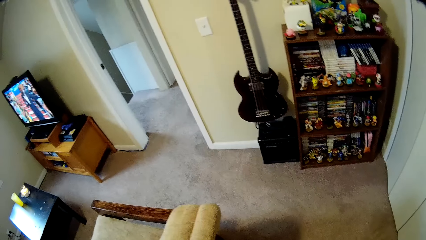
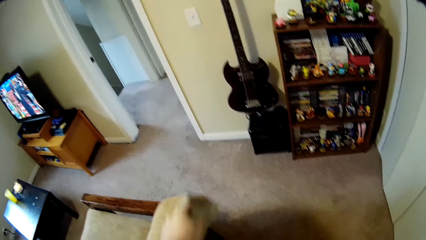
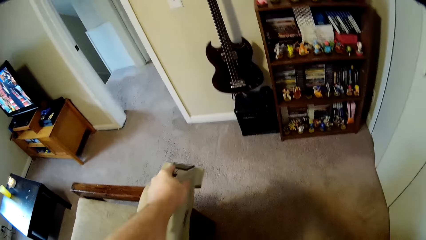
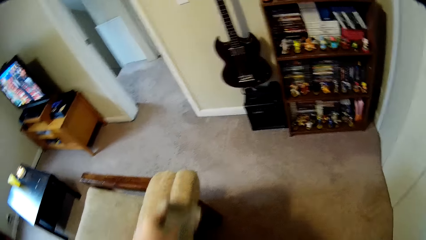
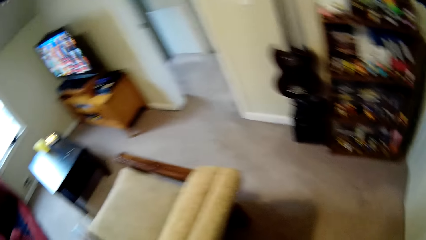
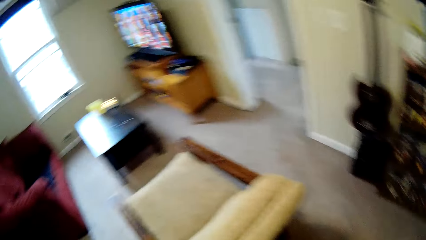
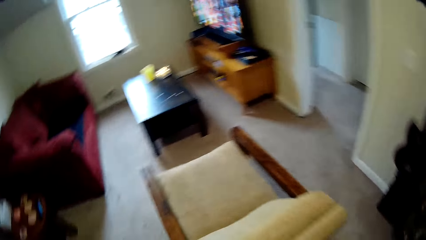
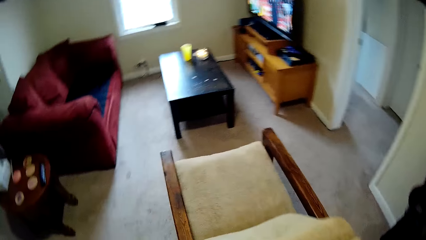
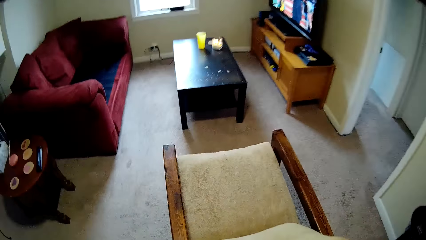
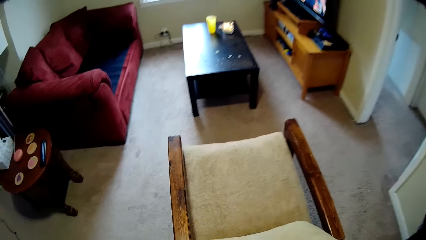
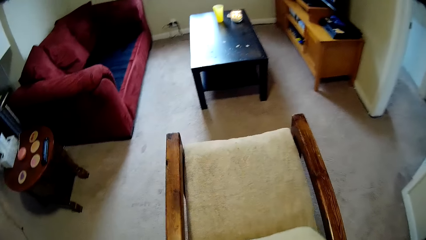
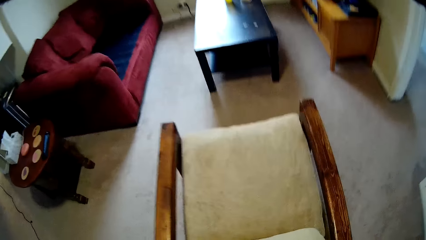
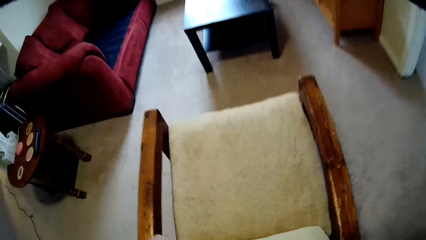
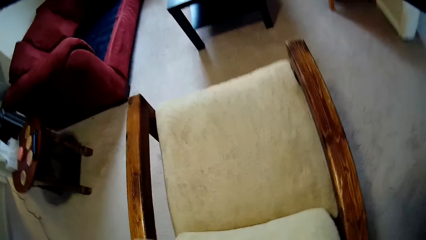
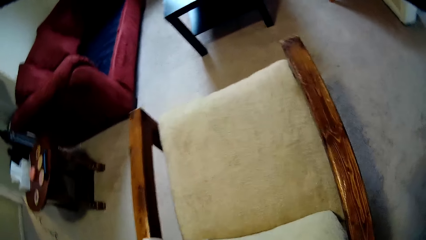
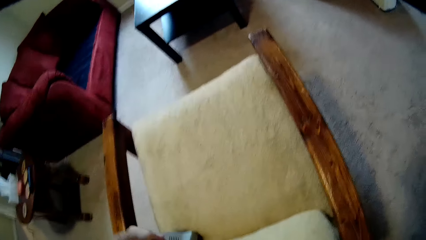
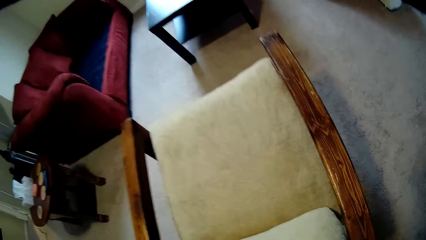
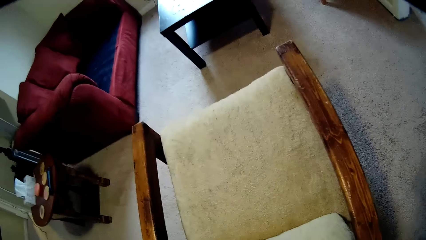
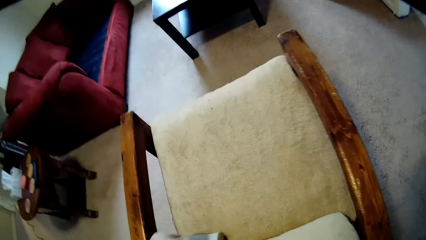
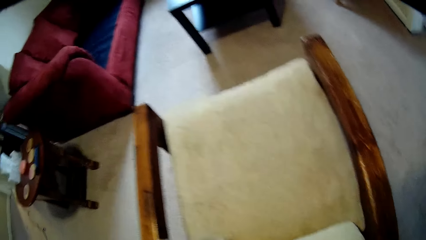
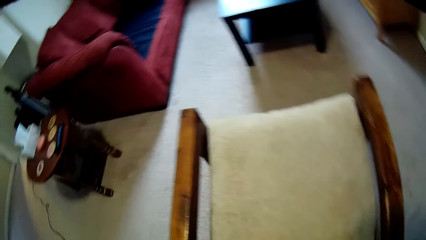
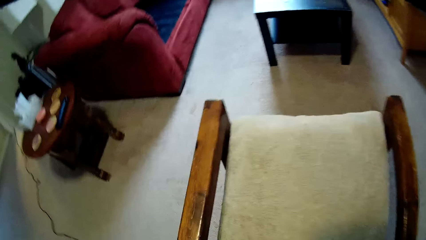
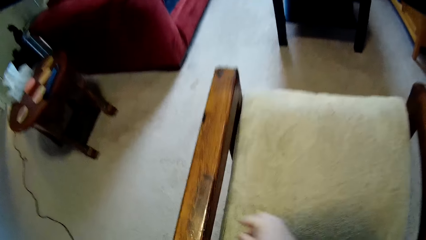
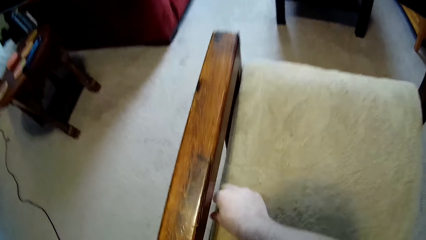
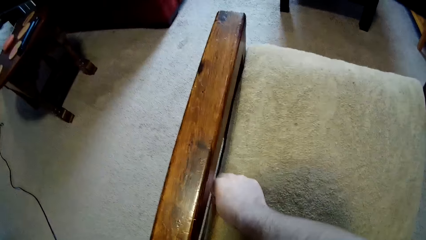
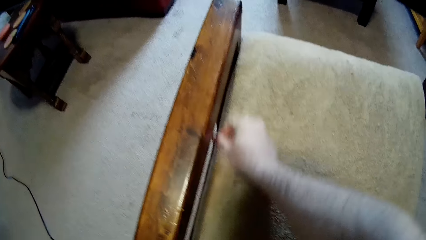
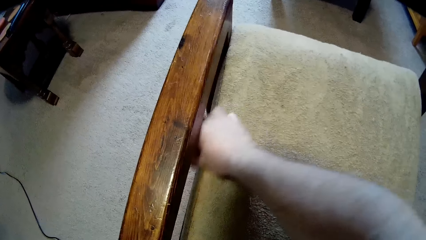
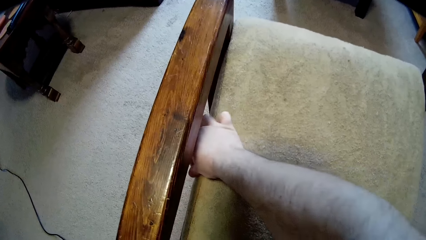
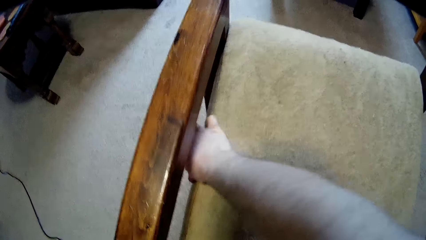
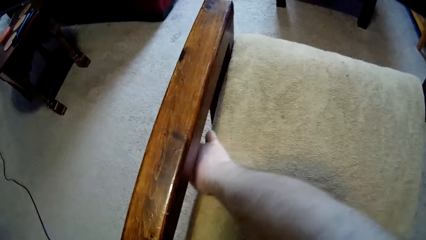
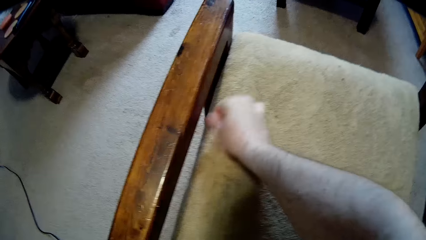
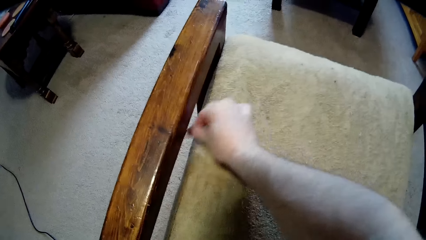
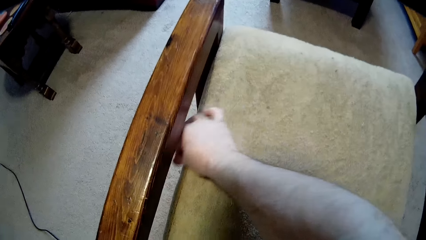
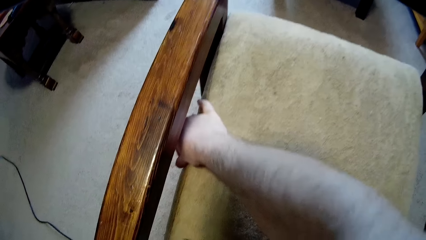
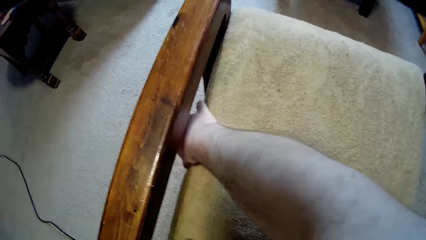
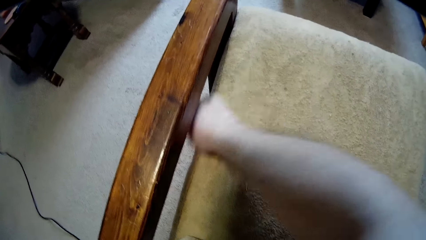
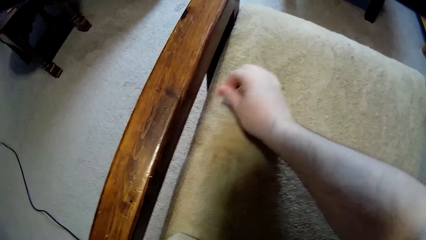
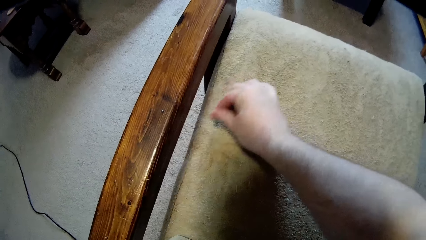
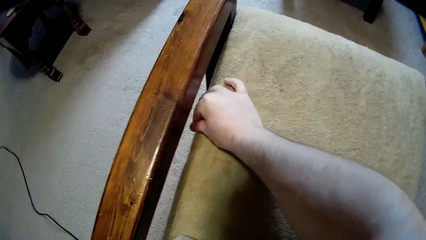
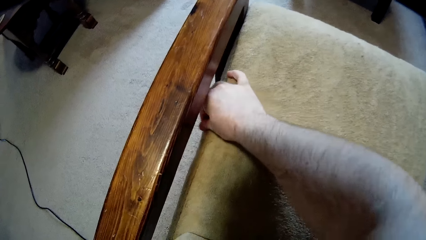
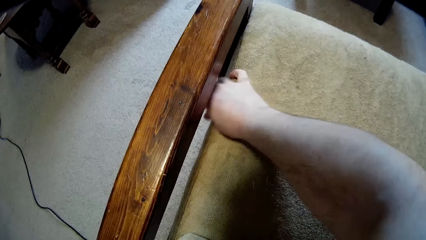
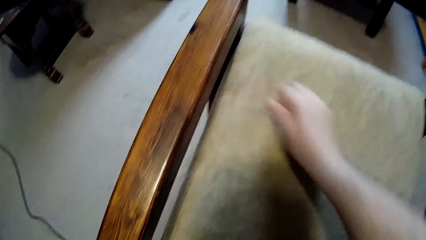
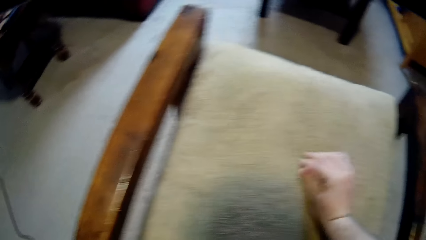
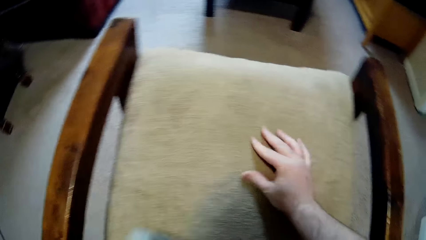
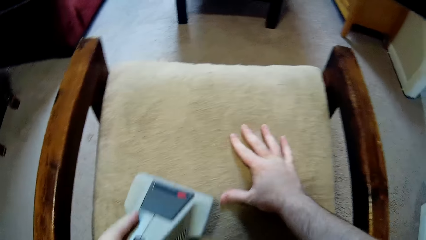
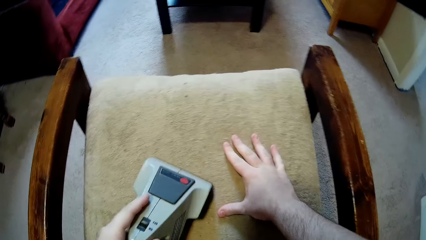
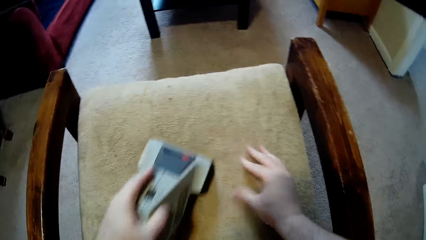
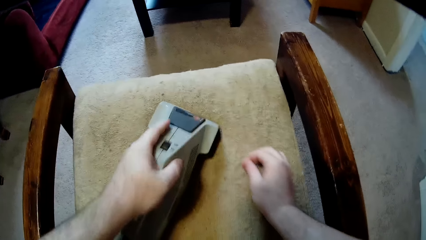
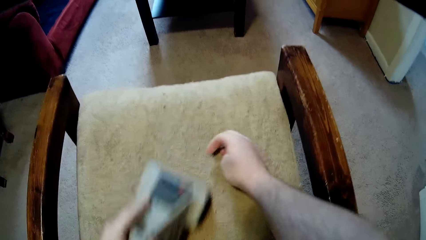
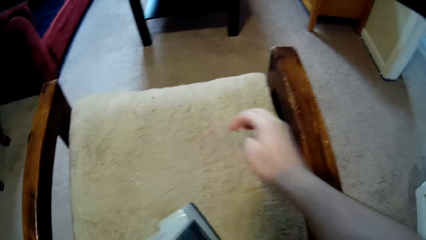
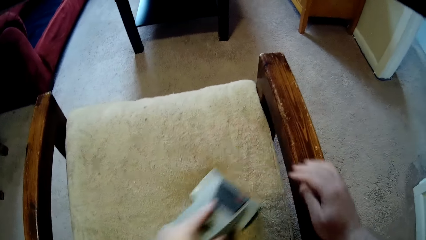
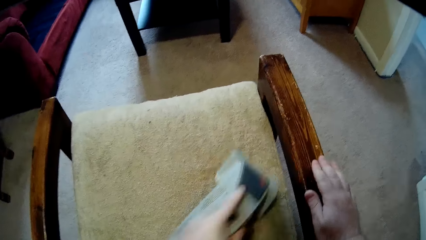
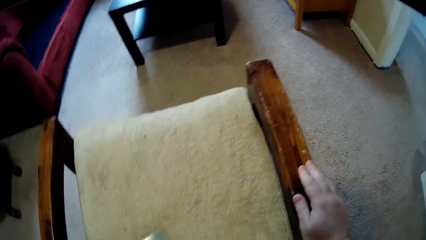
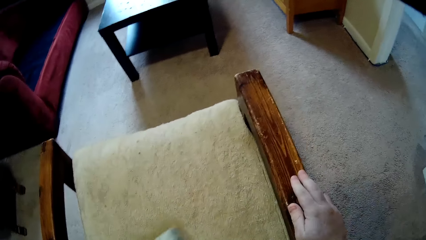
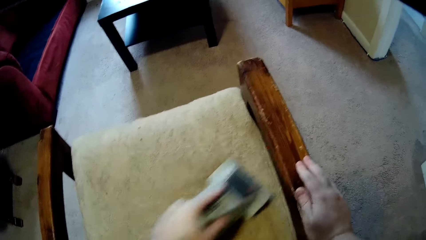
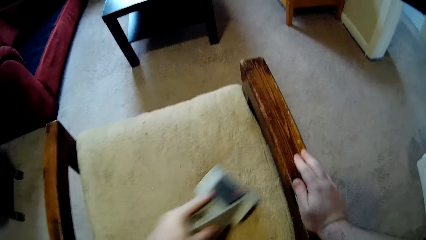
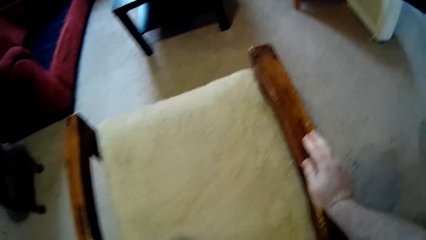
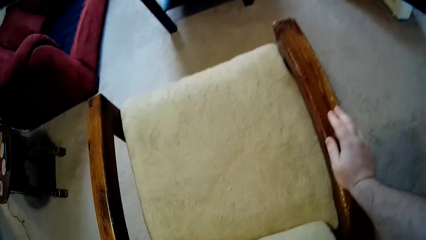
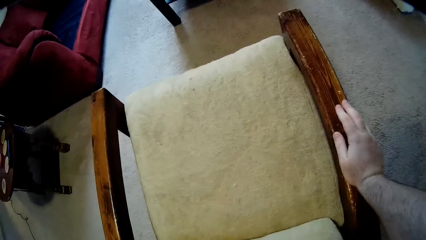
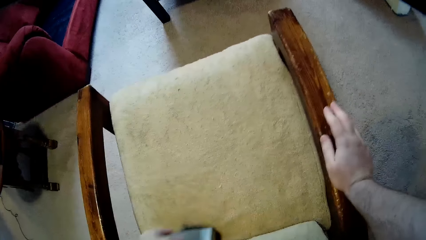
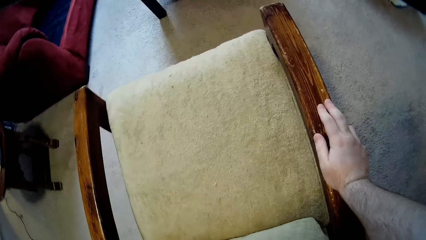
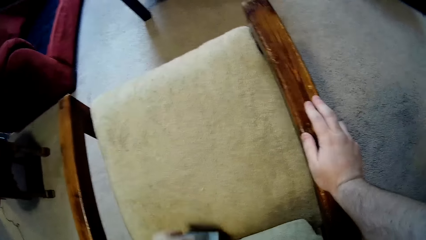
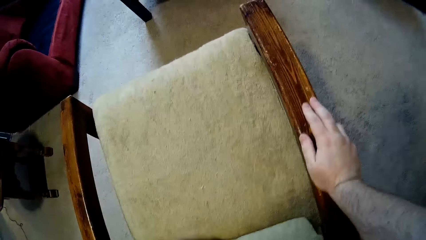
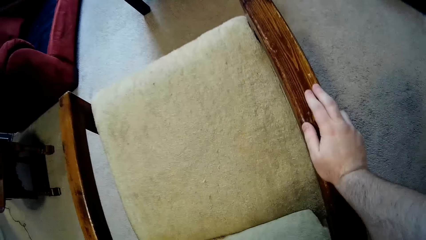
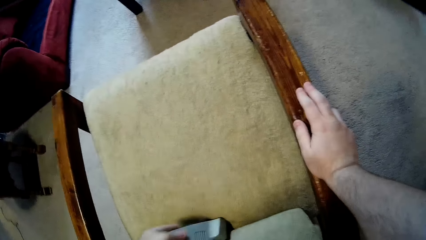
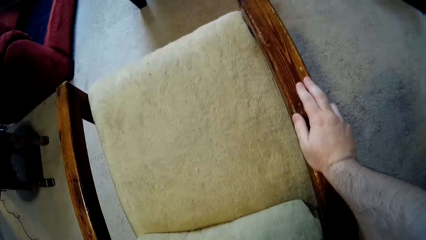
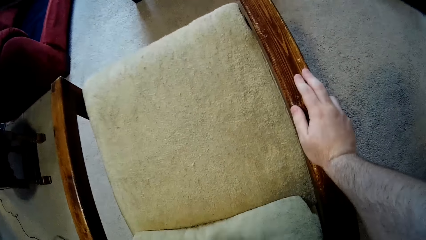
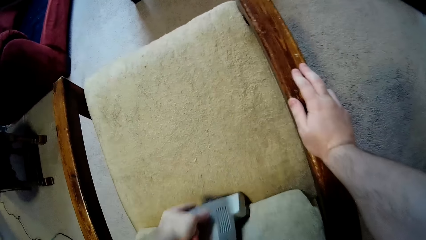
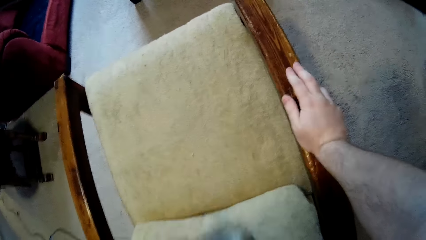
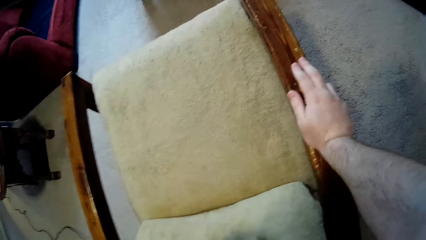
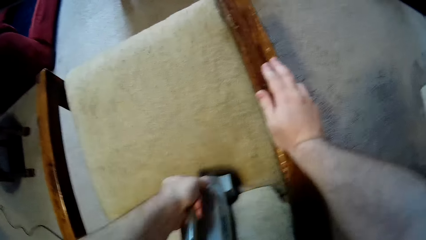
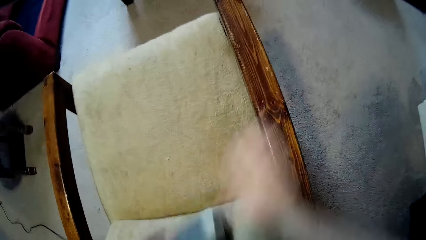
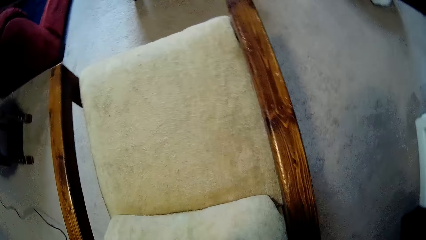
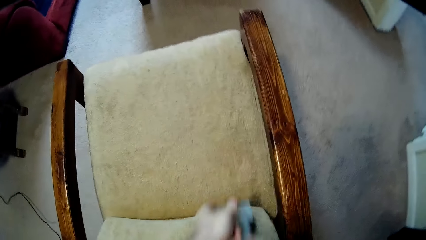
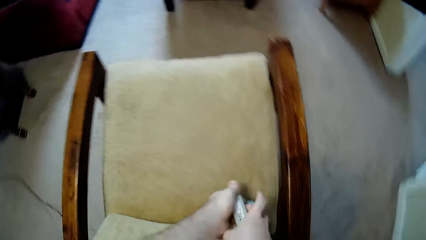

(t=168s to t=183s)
The camera wearer picks the dirt from the sofa using the finger. They clean the sofa using the sofa cleaning machine.
